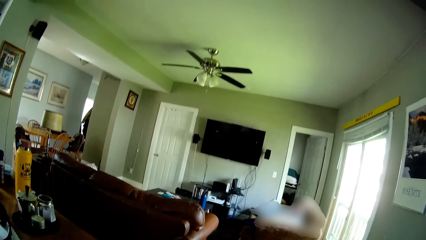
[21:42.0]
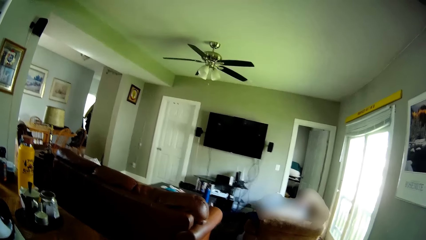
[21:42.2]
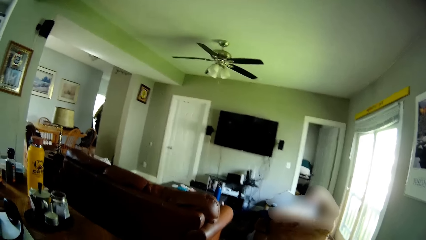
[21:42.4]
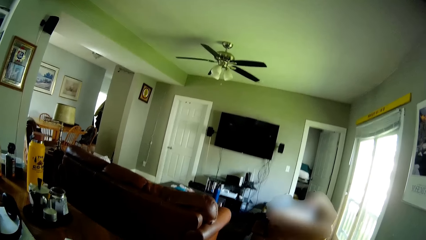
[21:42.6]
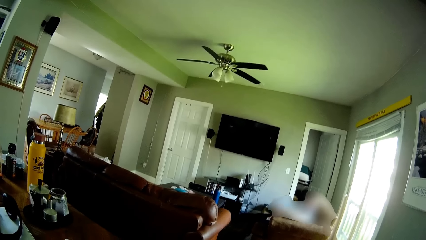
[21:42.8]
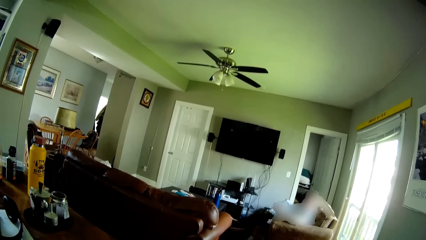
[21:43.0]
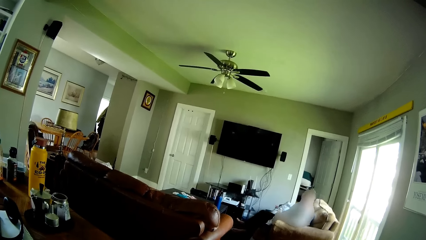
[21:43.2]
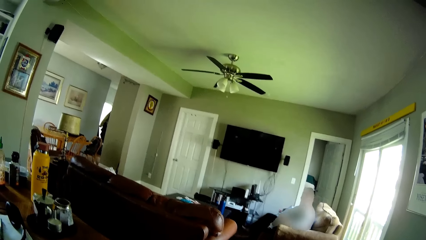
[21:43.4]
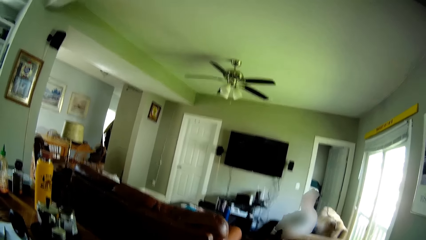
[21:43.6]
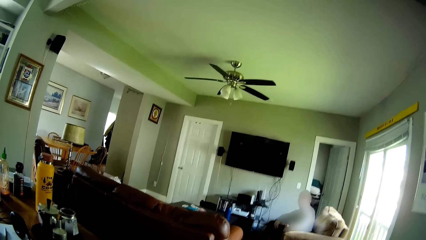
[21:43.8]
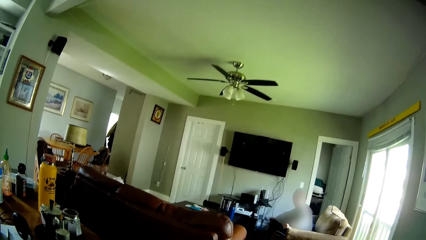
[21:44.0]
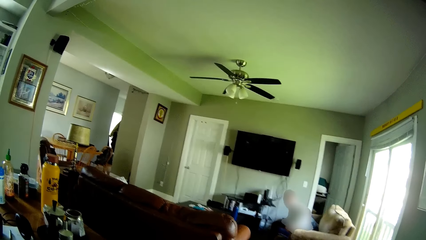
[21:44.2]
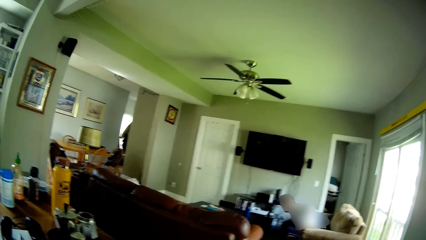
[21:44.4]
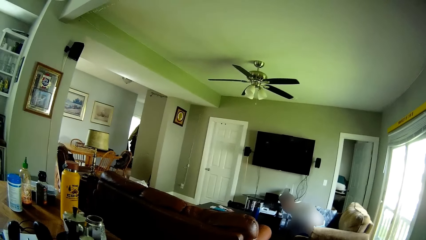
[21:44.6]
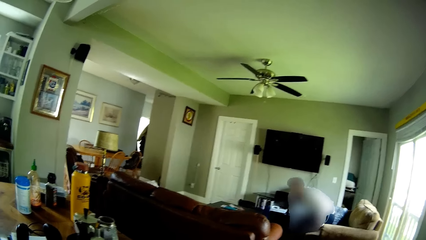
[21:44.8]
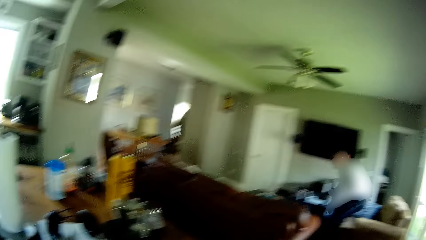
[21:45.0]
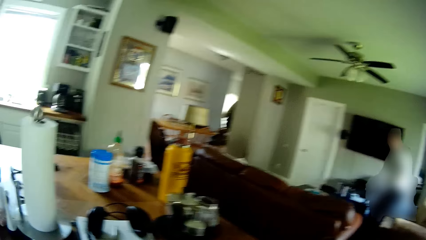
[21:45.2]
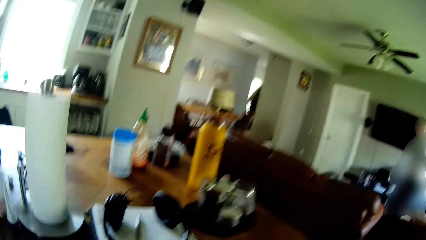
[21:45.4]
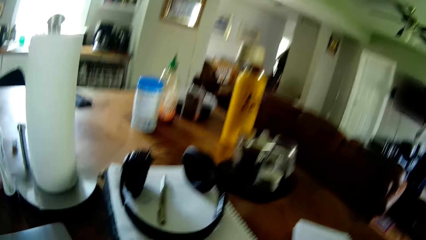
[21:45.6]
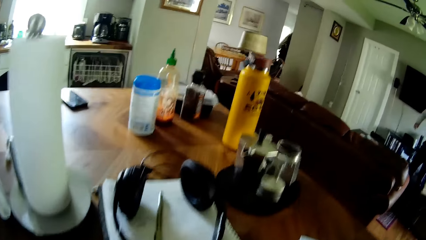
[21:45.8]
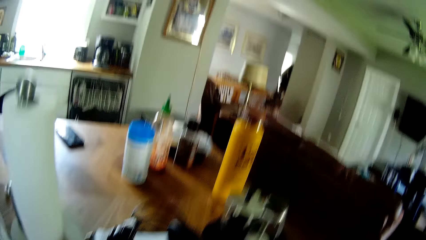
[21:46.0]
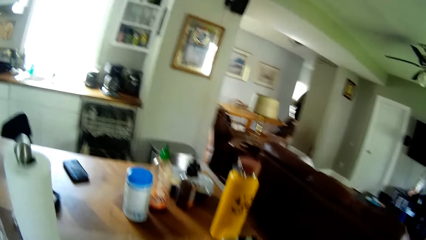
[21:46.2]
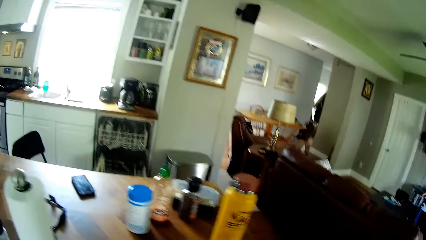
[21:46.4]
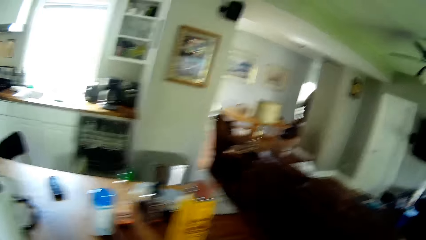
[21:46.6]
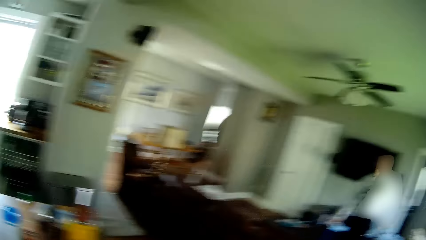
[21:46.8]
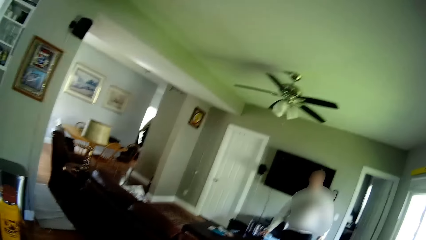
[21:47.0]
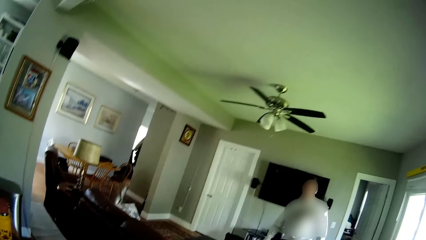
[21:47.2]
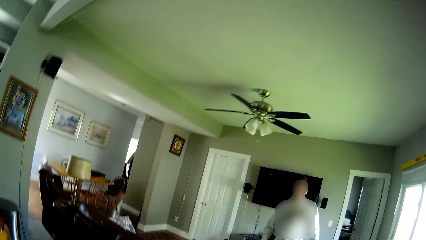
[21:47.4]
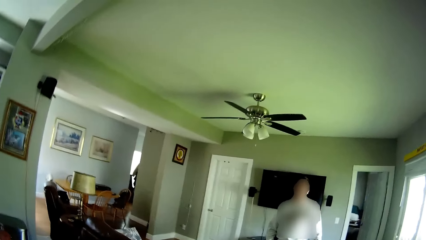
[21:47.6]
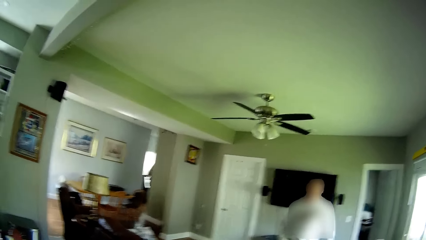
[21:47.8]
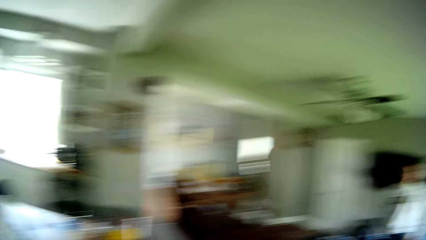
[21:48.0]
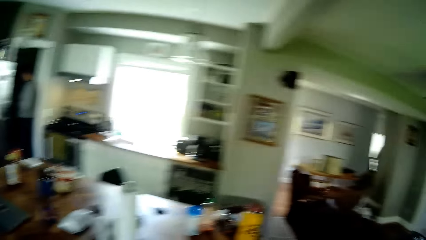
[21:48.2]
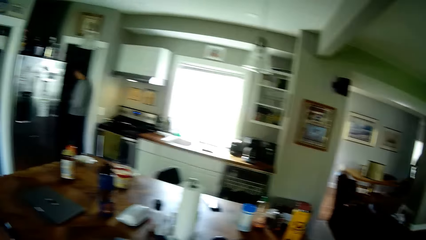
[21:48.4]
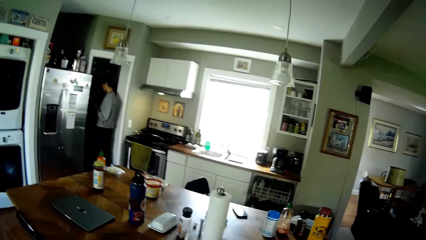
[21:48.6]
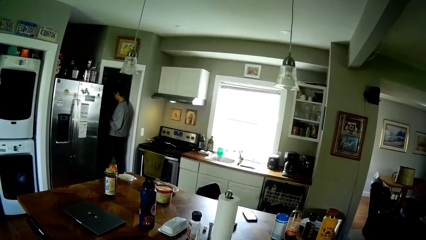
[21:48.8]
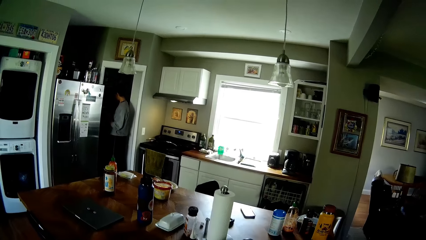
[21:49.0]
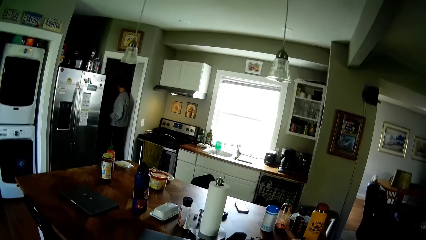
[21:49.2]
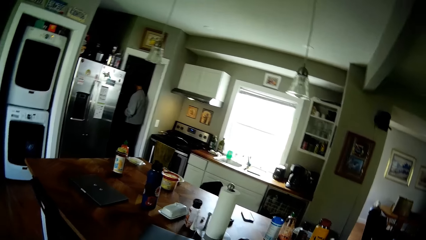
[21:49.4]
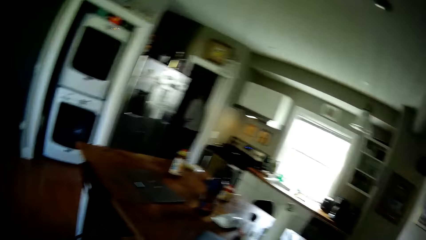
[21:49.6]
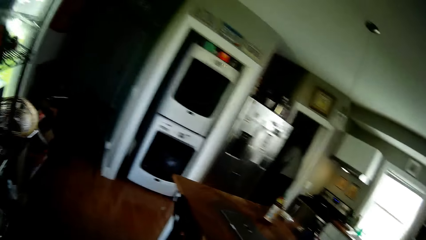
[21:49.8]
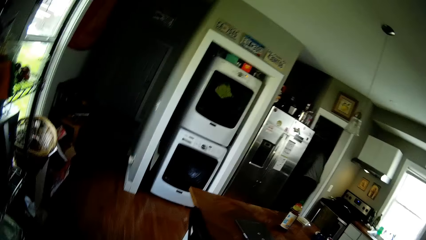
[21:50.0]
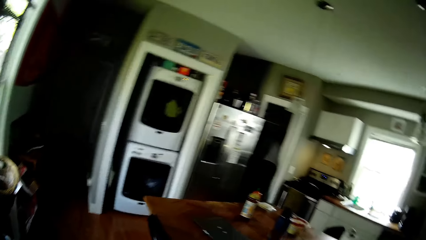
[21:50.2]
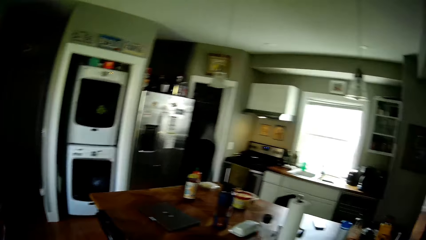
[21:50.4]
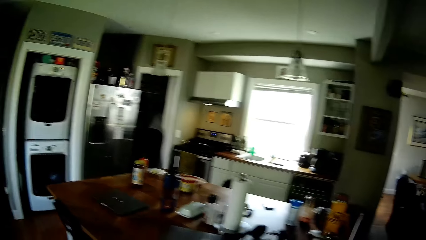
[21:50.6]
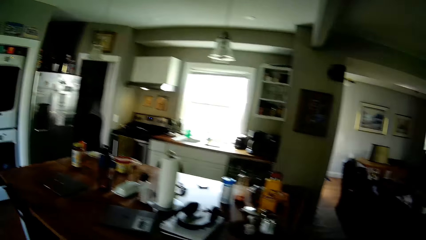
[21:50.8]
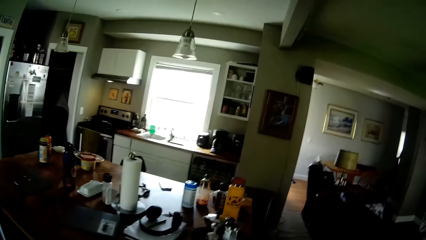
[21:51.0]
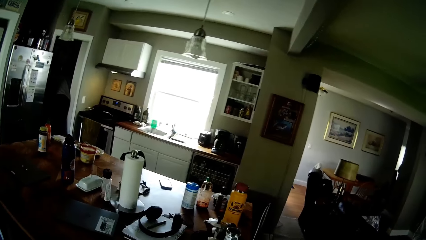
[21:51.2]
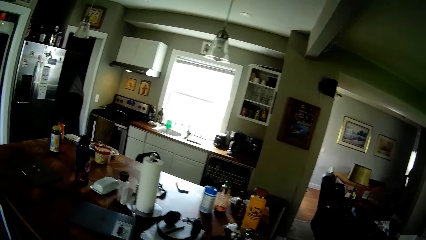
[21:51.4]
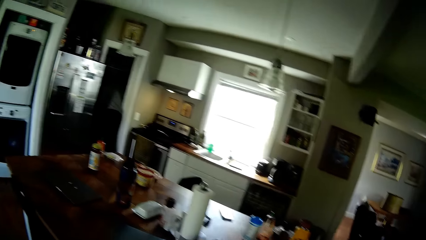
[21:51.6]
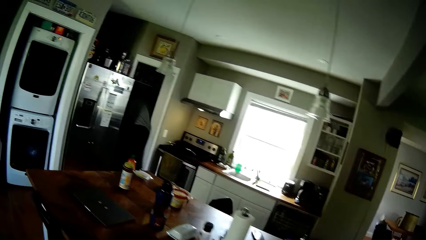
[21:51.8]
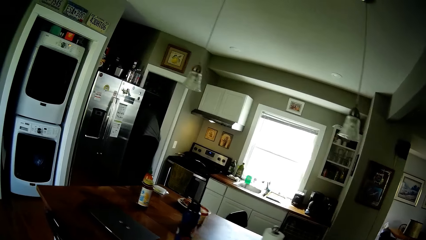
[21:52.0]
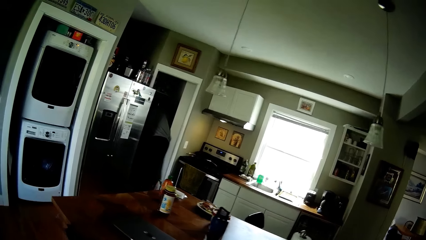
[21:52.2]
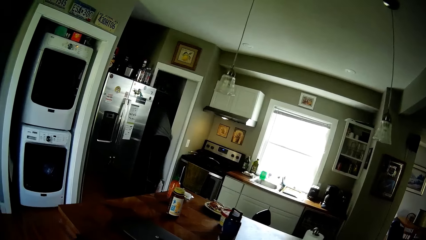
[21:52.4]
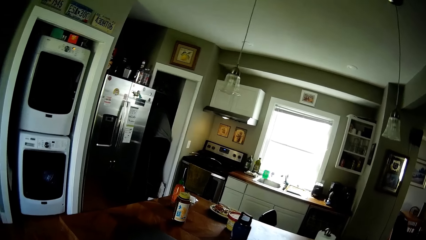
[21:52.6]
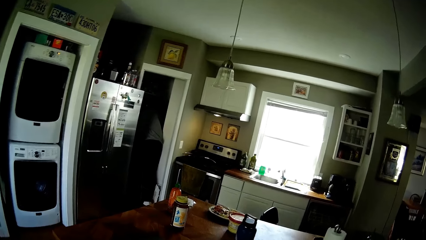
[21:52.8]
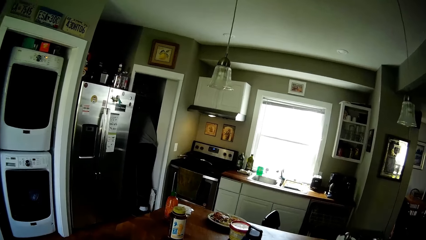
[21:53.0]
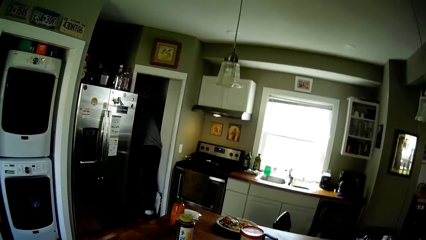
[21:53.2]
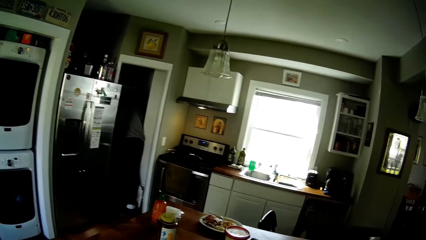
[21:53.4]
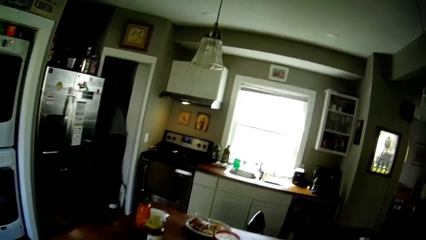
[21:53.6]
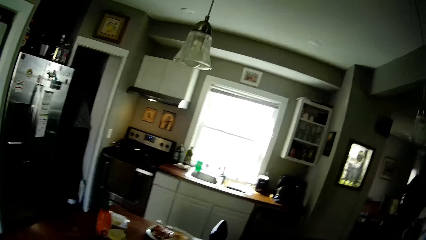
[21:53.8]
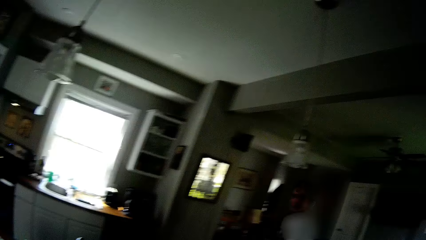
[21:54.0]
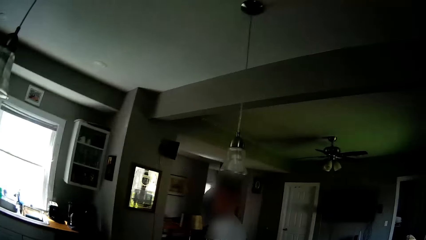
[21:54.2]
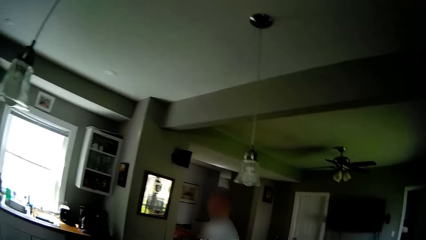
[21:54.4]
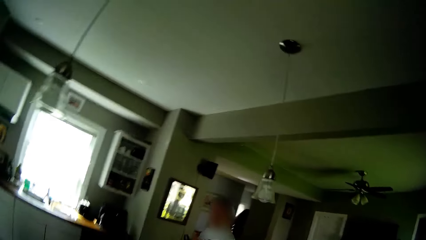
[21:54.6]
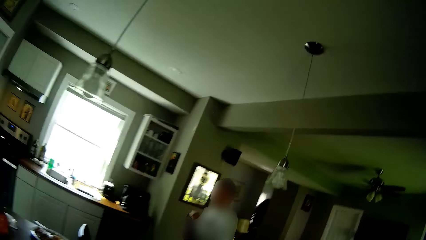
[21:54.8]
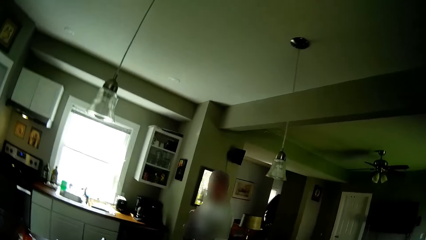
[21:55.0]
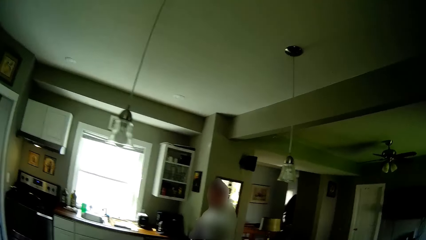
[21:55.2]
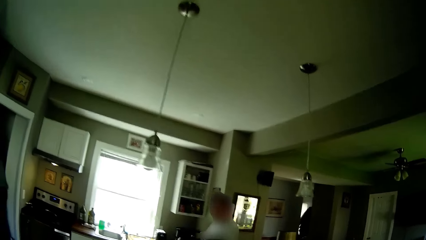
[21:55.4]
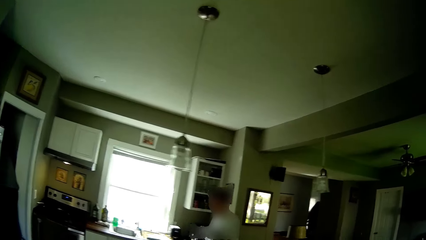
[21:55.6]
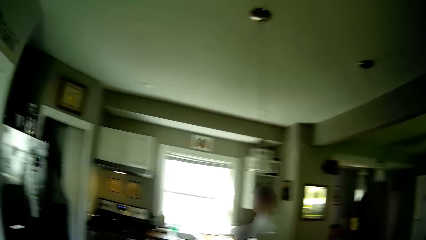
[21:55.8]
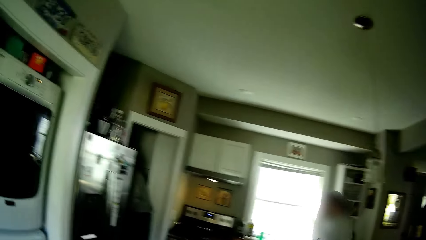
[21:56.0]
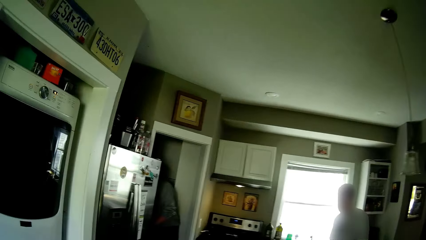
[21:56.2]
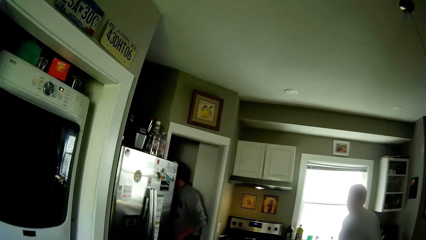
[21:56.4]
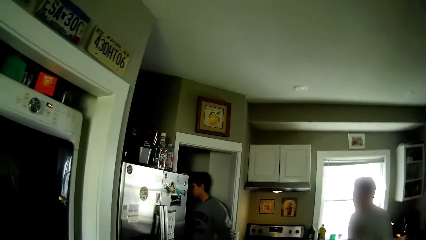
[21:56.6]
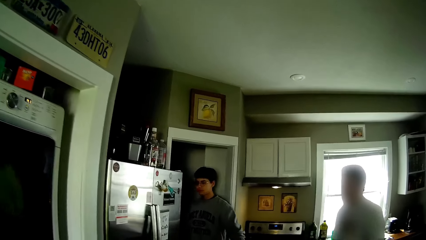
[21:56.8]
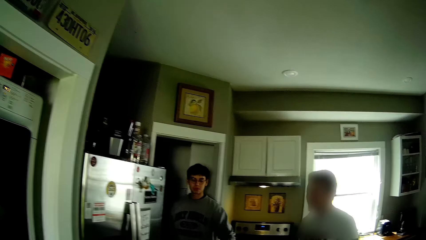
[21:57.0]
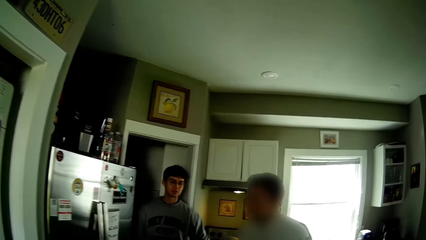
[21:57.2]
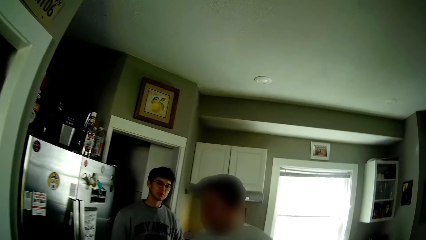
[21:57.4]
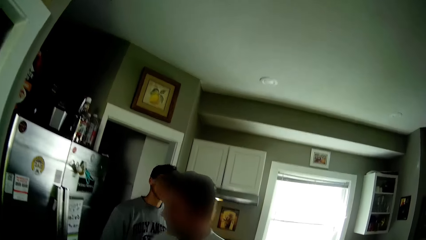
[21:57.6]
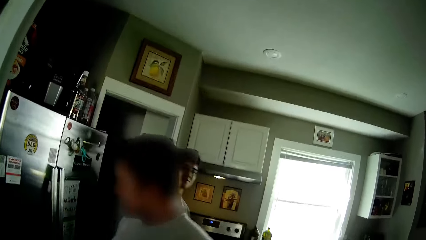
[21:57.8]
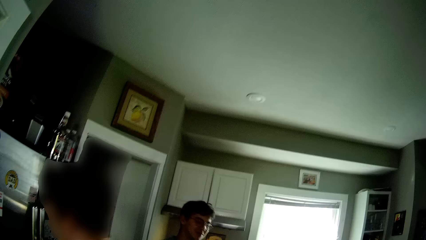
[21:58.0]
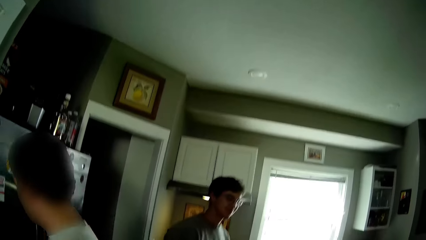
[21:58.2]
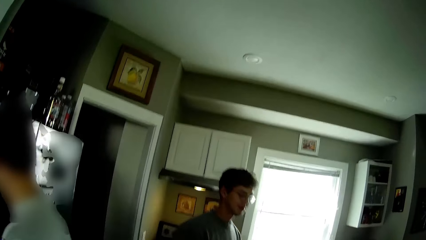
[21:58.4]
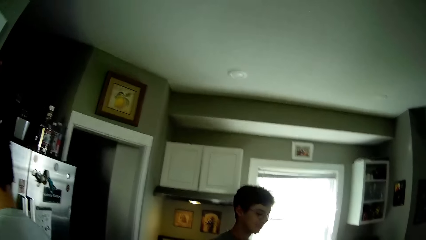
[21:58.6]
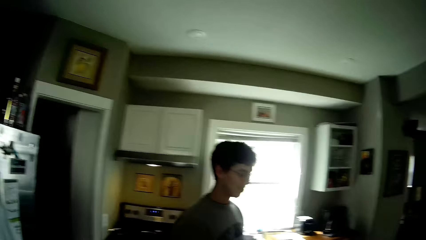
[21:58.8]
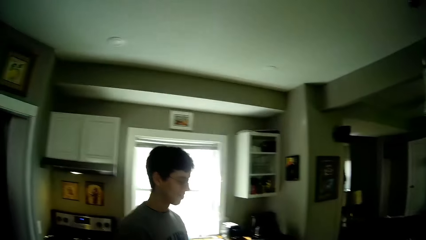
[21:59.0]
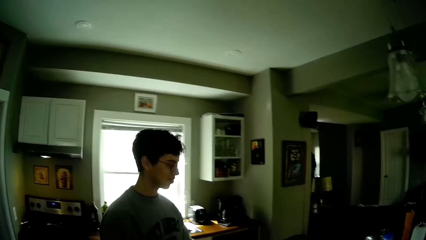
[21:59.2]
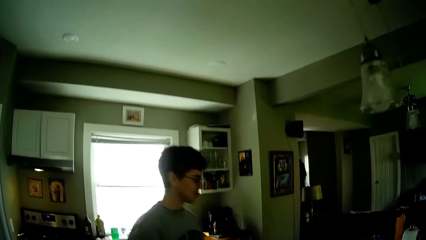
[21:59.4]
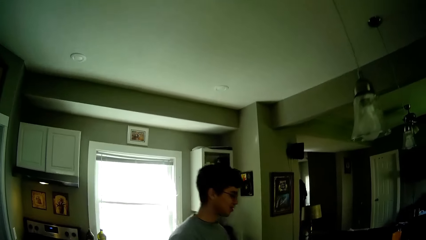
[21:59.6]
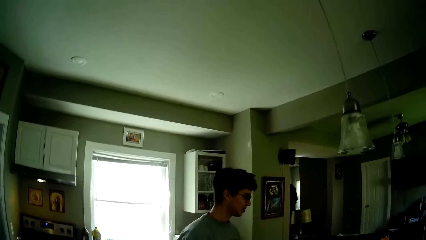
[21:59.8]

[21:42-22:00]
The camera wearer talks to a man. The man stands up from a sofa. The man walks towards the refrigerator.
